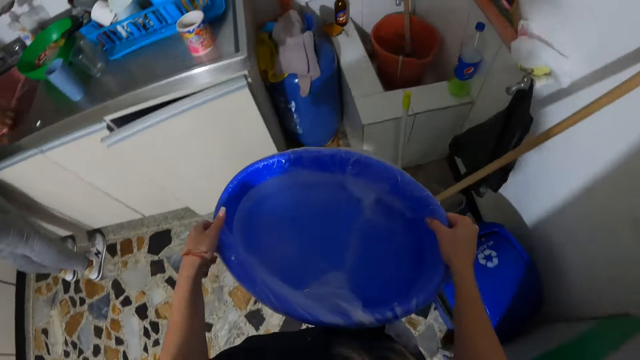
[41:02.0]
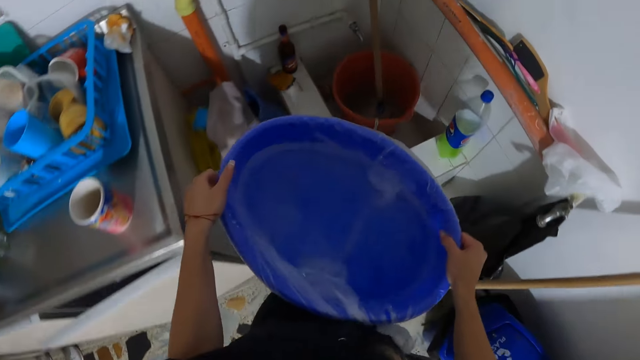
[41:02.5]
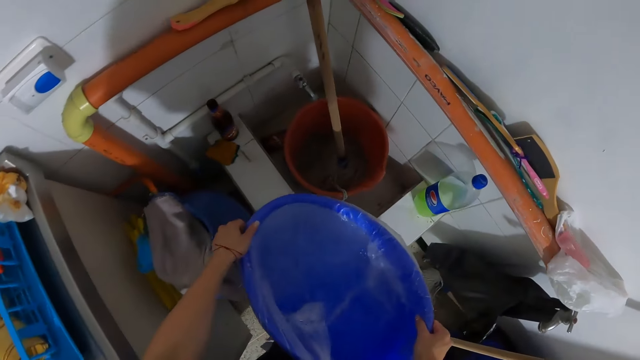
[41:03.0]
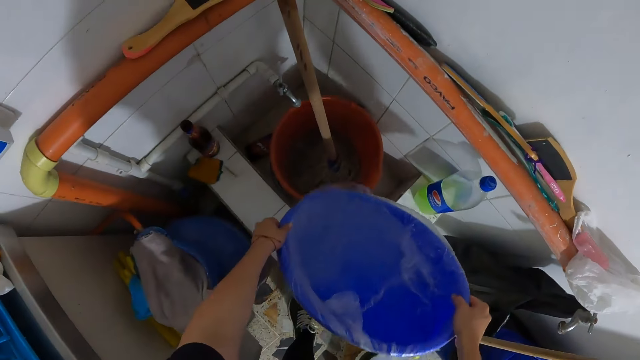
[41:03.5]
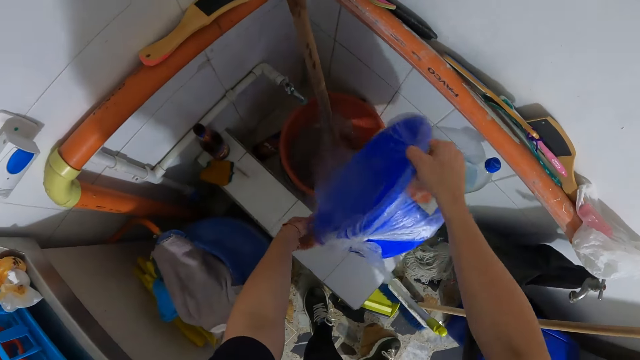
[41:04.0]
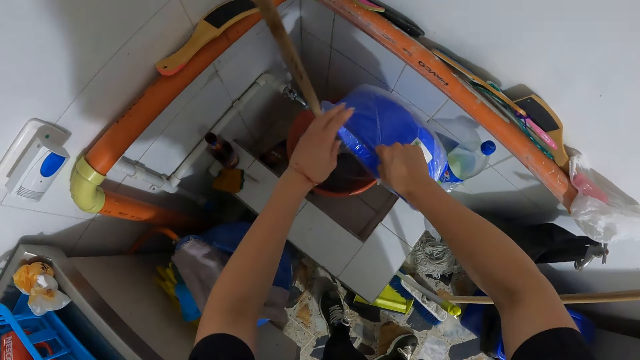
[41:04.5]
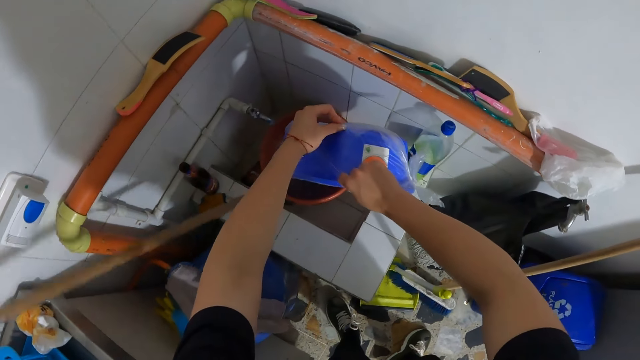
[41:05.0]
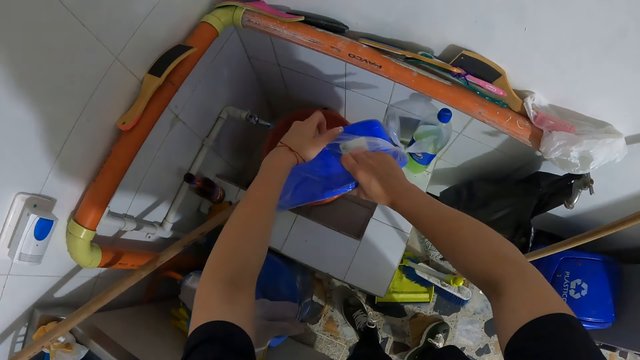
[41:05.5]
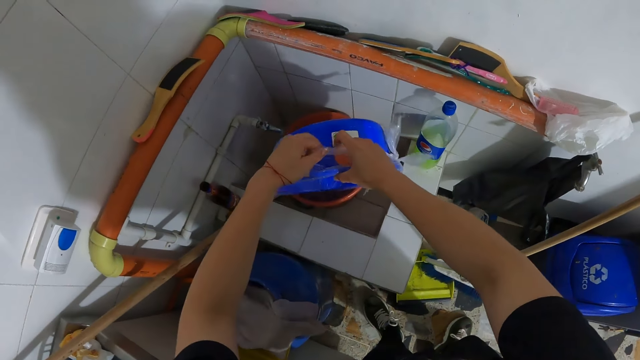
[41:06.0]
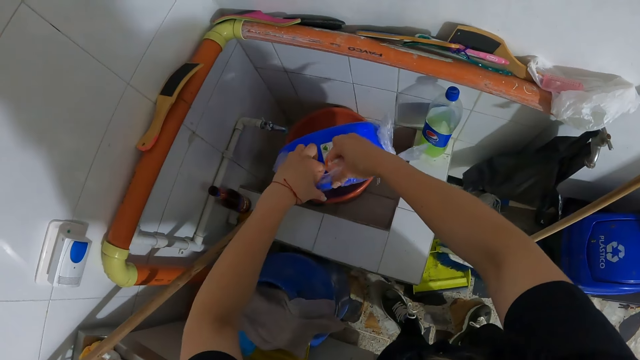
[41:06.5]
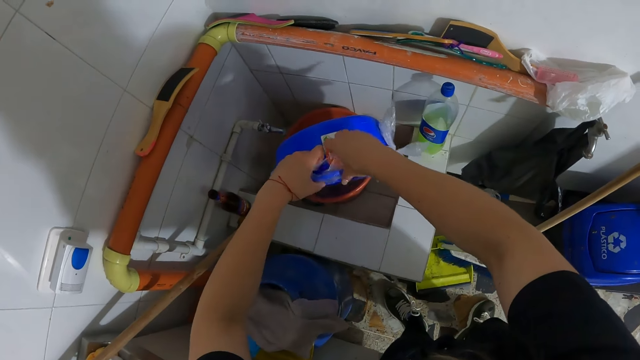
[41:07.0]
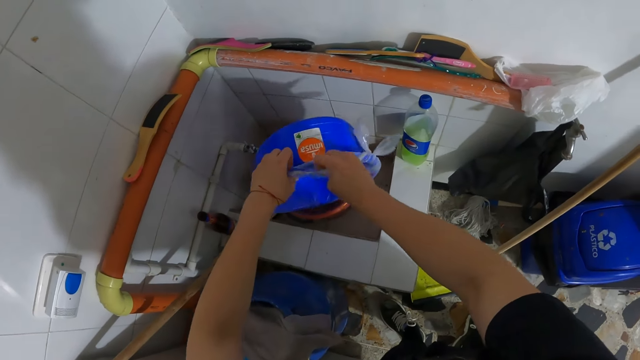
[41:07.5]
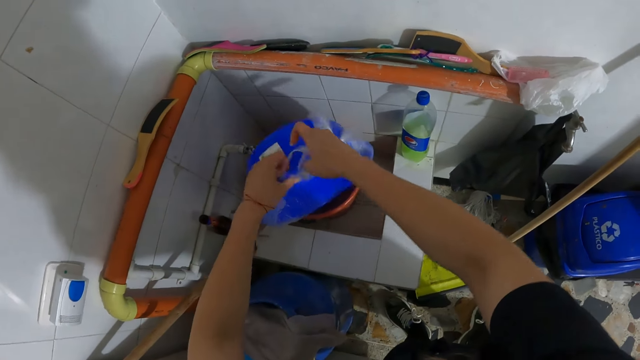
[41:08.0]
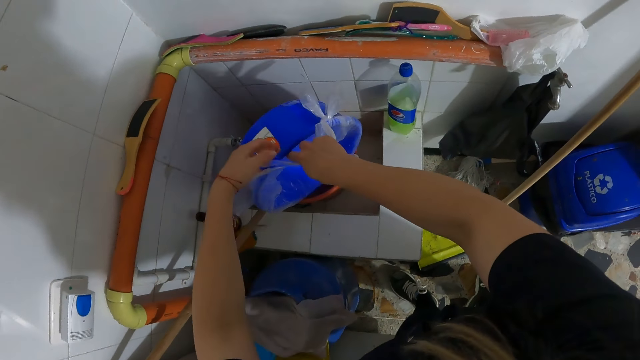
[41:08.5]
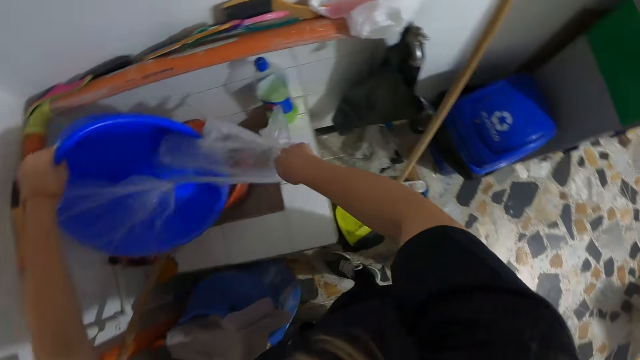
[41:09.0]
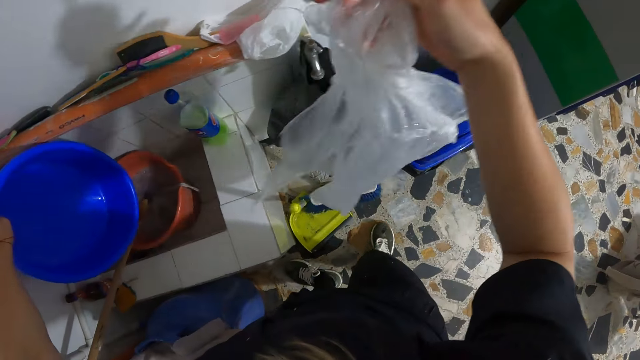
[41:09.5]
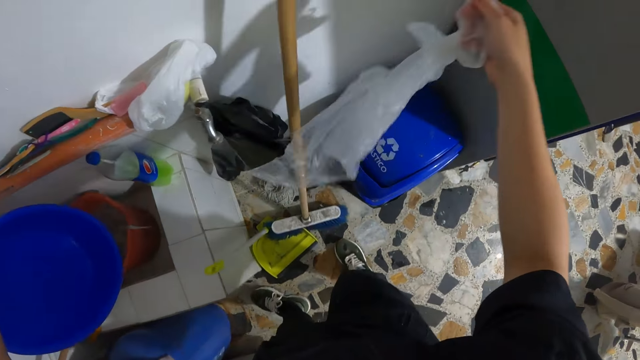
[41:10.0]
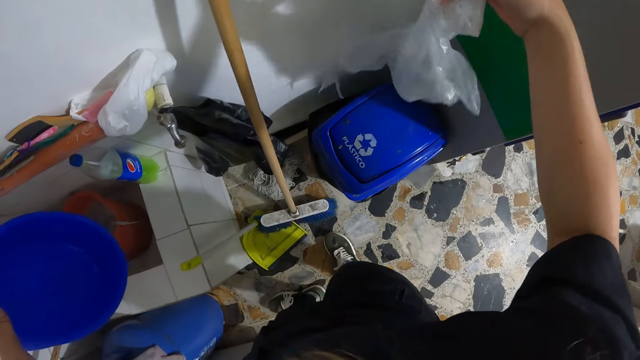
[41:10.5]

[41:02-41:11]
The camera wearer pours water from the bowl in her hands into a mopping bucket. She holds the bowl with her right hand. She removes a nylon or polythene from the bowl in her right hand with her left hand. She removes the nylon from the bowl with her hands. She holds the bowl with her left hand. She removes the nylon from the bowl with her right hand.

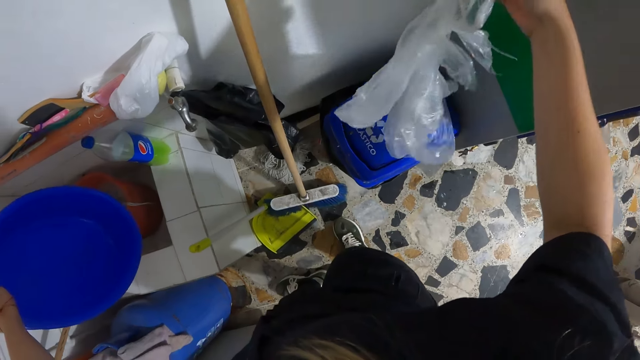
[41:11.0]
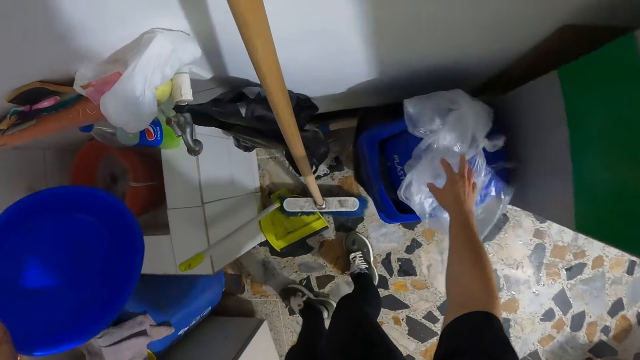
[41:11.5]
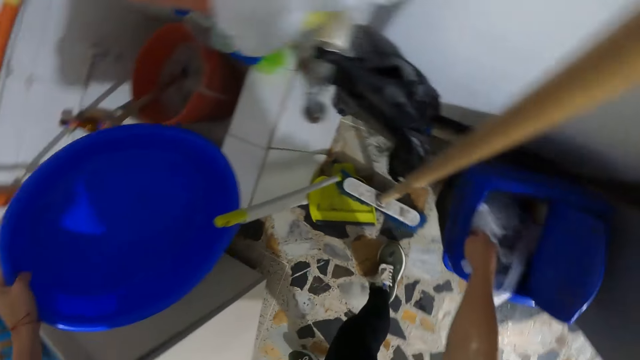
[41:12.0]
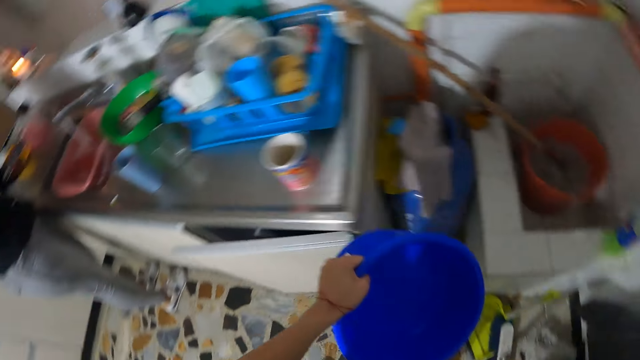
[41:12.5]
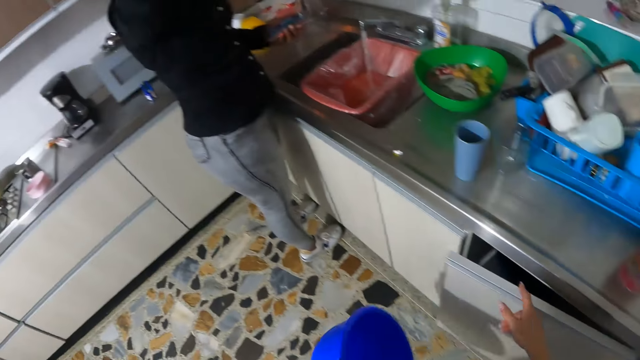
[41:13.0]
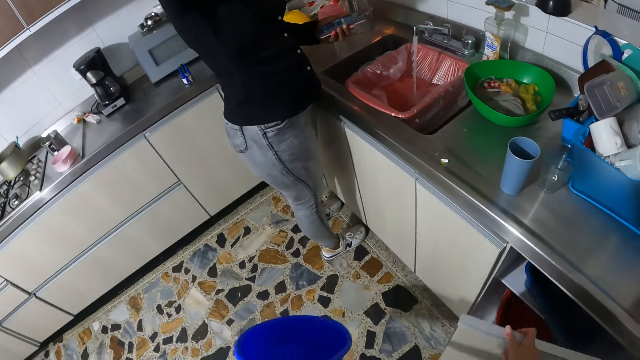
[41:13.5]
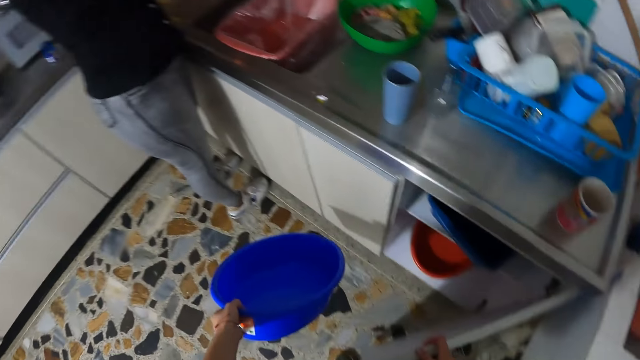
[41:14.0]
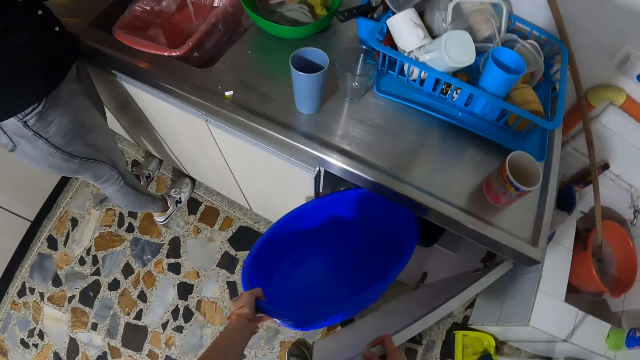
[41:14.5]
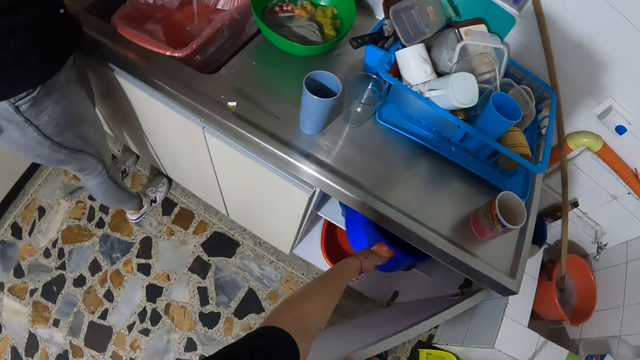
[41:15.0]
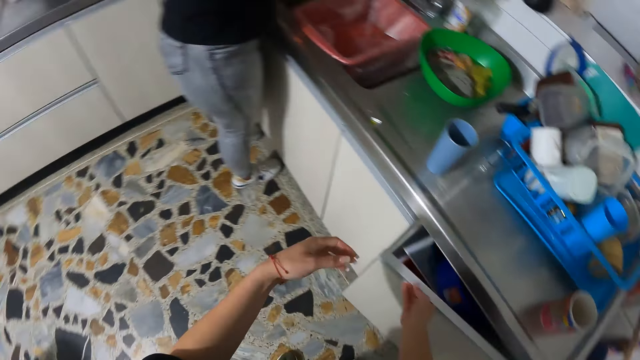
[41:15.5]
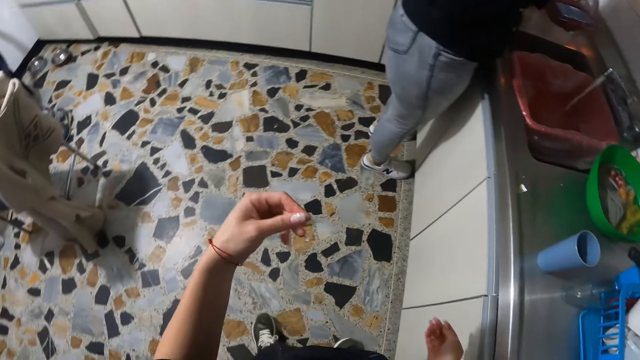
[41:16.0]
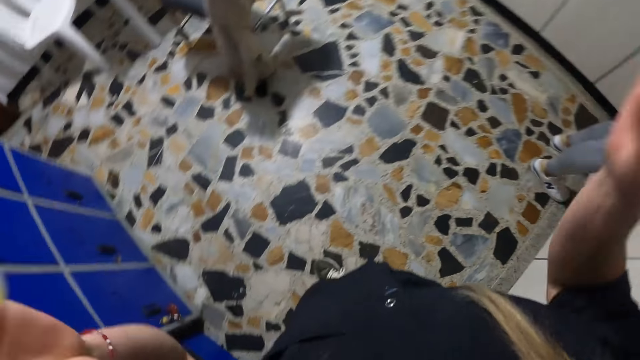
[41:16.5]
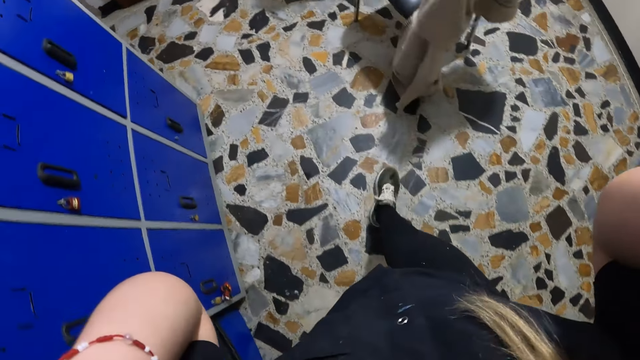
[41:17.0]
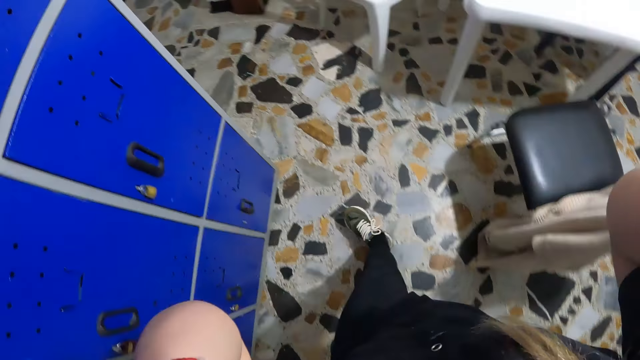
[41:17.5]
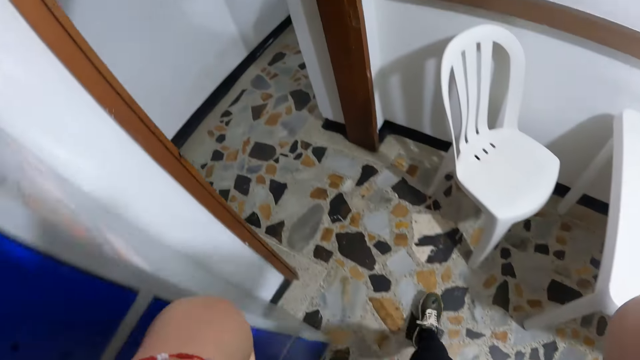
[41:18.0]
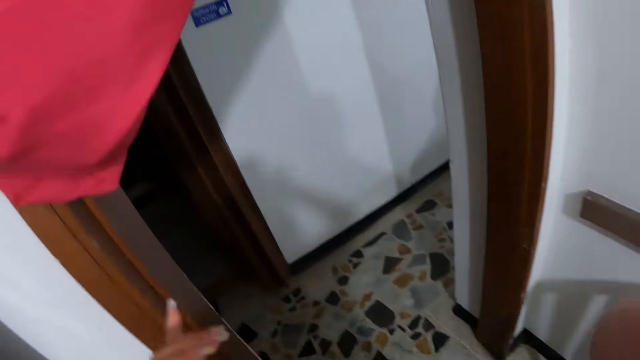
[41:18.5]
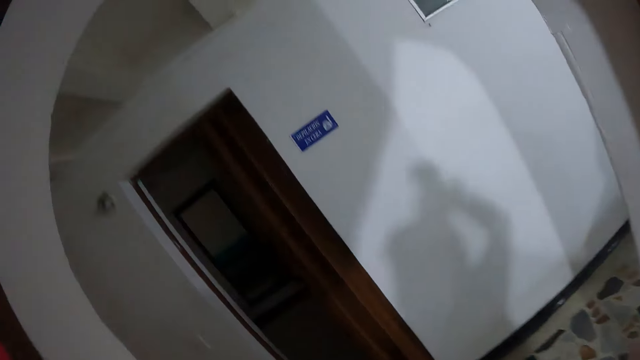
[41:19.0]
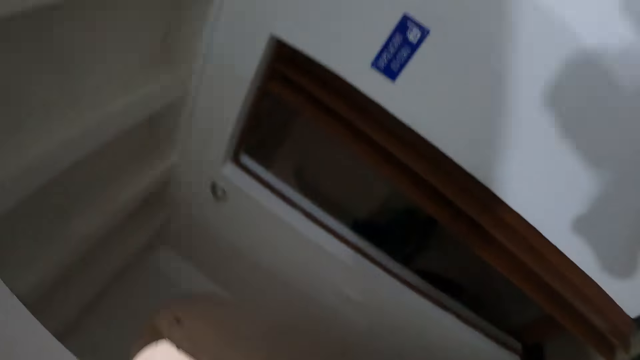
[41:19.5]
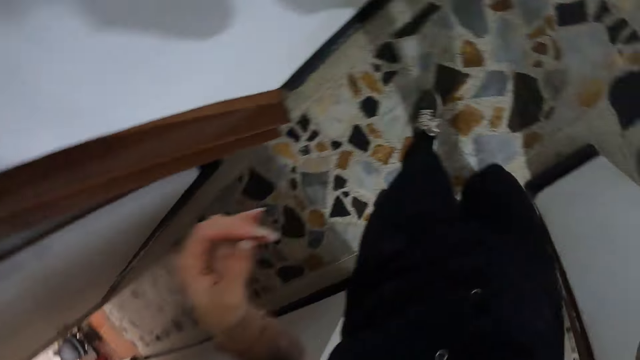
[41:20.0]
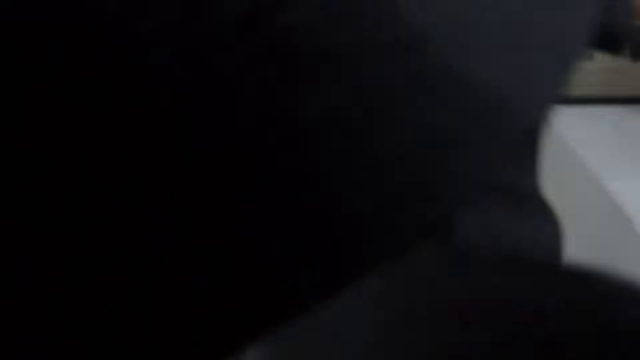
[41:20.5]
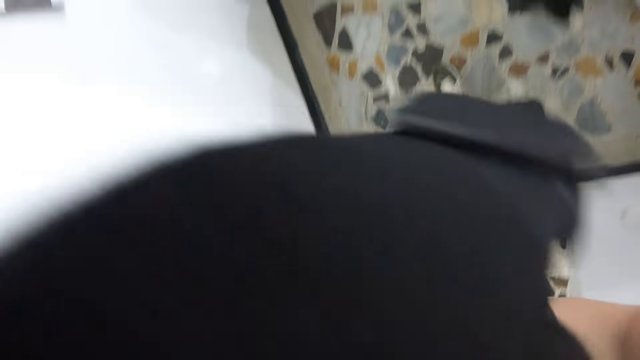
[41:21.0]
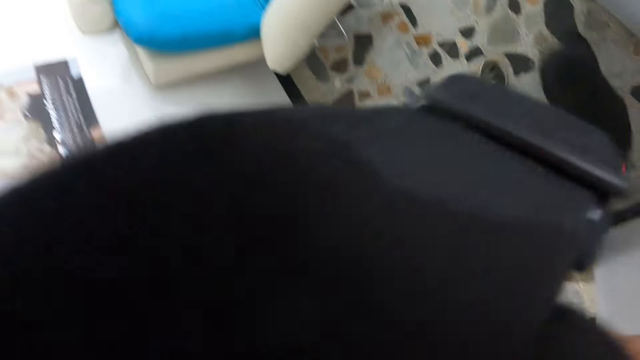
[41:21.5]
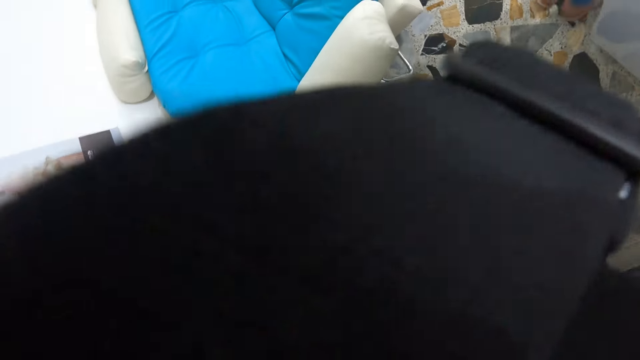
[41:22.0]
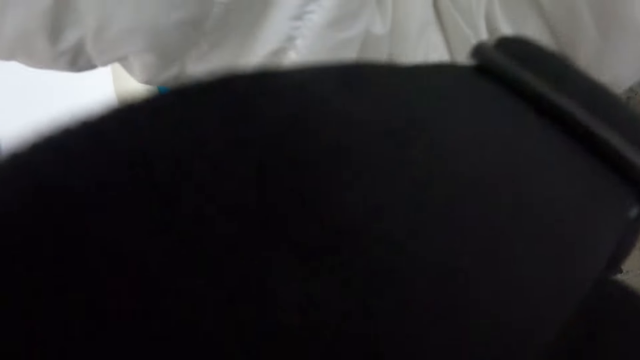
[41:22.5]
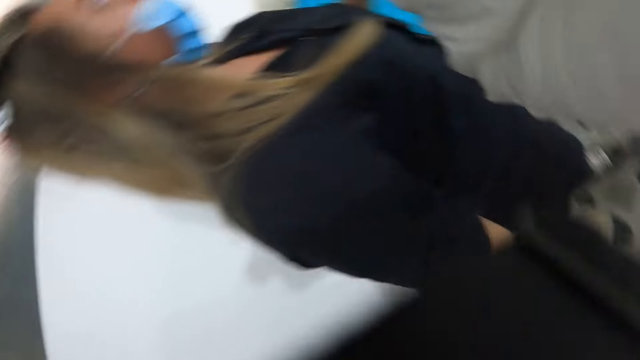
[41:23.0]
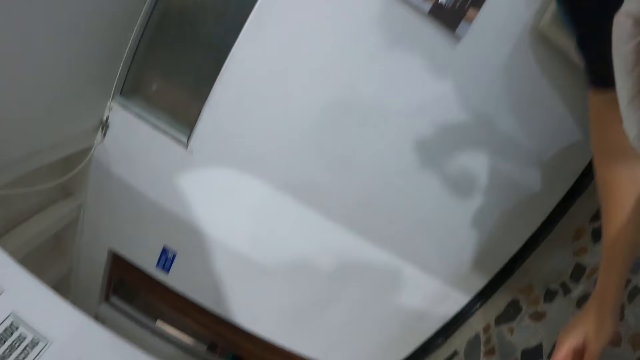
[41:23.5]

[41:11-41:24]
The camera wearer drops the nylon on a bin lid with her right hand. She pushes the nylon on the bin lid into the bin with her right hand. She opens a cabinet with her right hand. She walks with the salon bowl in the room. She puts the bowl in the cabinet with her left hand. She closes the cabinet with her right hand. She walks to the pedicure room from the kitchen. The dog walks past the camera wearer.
